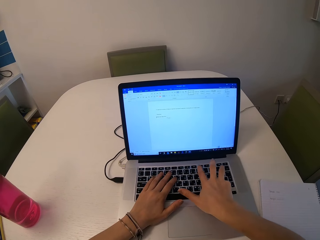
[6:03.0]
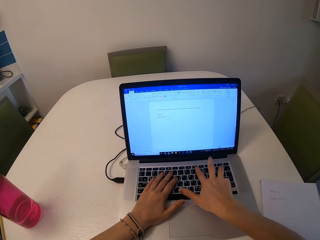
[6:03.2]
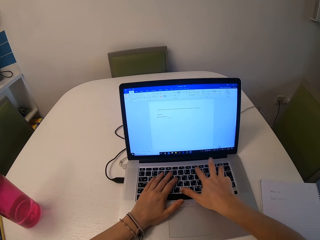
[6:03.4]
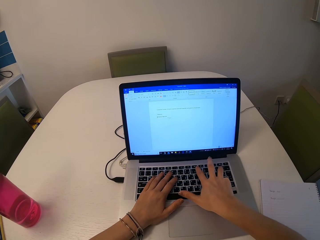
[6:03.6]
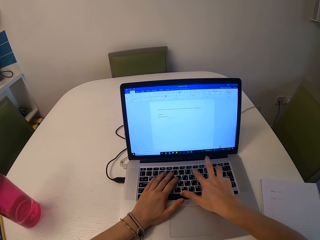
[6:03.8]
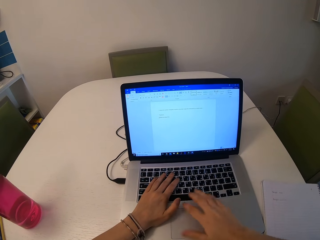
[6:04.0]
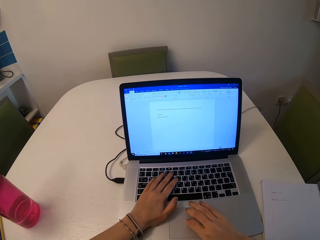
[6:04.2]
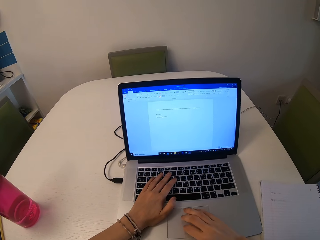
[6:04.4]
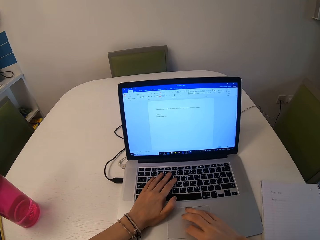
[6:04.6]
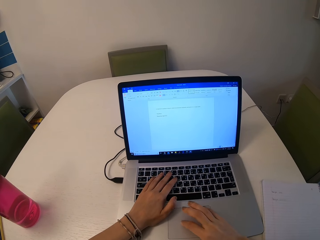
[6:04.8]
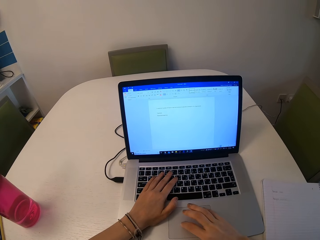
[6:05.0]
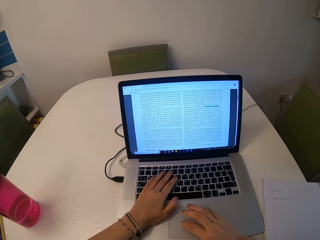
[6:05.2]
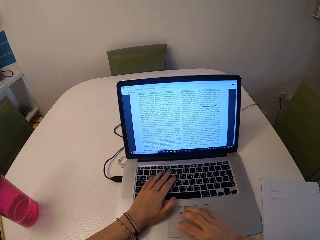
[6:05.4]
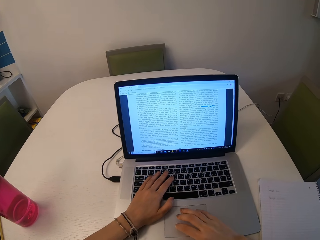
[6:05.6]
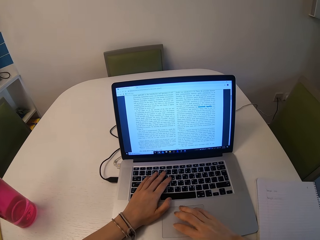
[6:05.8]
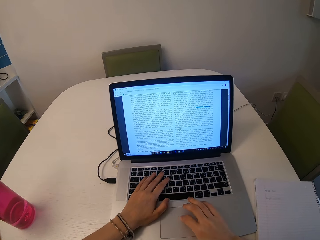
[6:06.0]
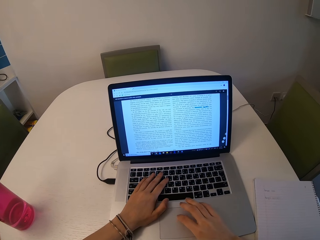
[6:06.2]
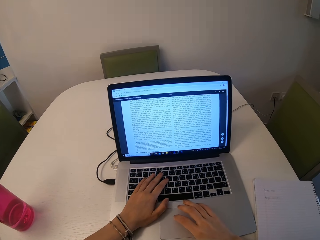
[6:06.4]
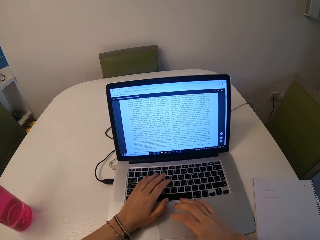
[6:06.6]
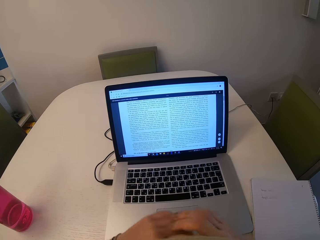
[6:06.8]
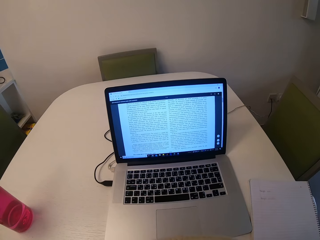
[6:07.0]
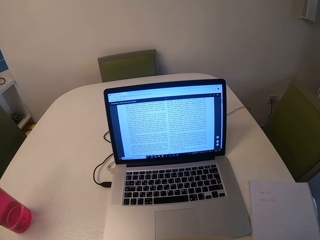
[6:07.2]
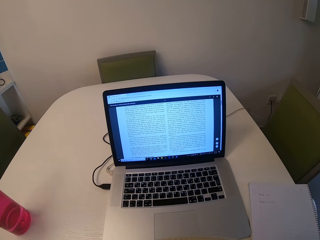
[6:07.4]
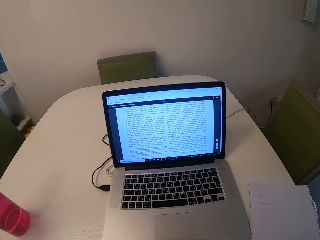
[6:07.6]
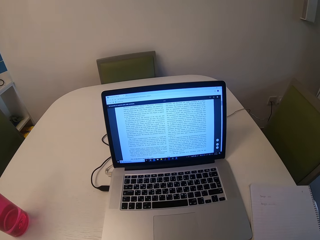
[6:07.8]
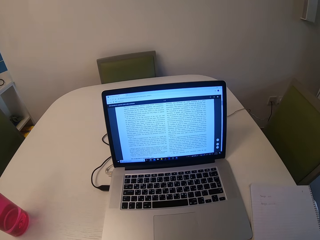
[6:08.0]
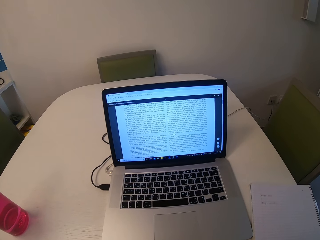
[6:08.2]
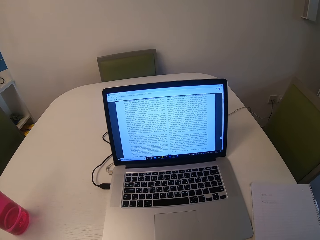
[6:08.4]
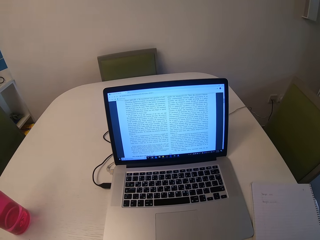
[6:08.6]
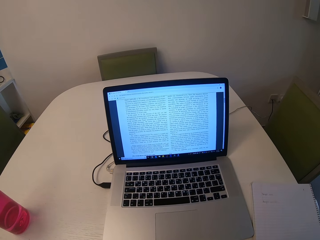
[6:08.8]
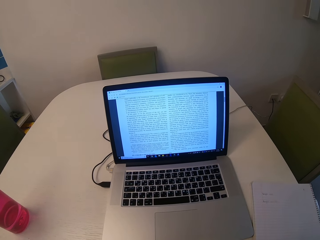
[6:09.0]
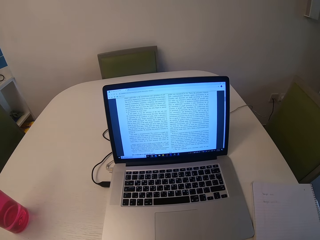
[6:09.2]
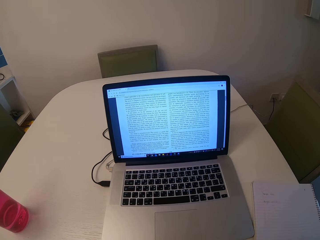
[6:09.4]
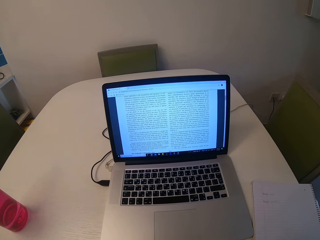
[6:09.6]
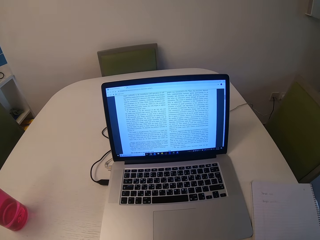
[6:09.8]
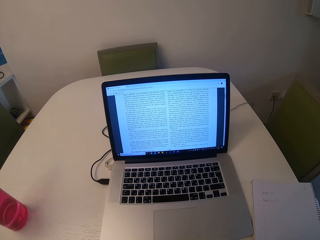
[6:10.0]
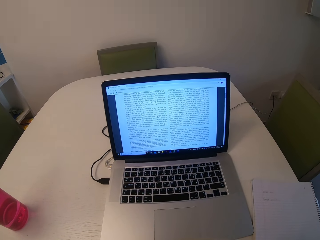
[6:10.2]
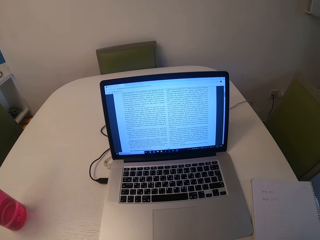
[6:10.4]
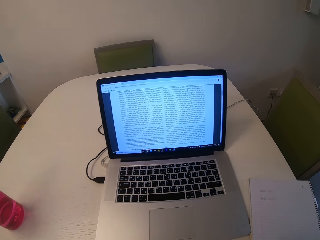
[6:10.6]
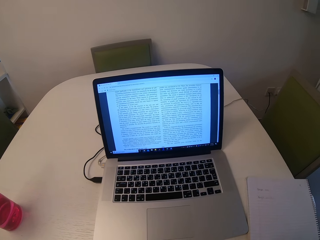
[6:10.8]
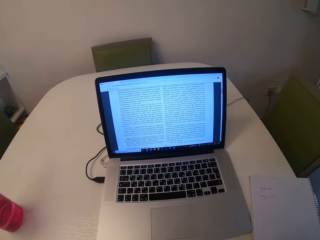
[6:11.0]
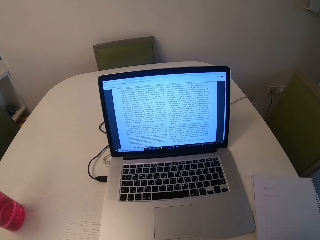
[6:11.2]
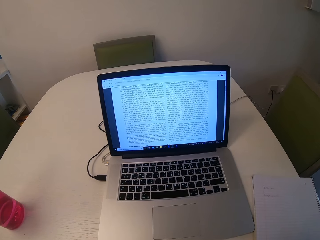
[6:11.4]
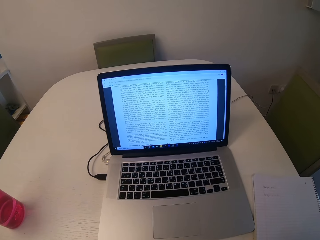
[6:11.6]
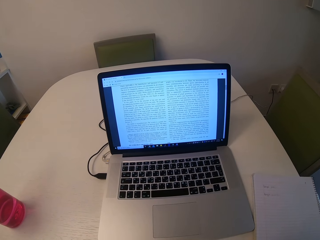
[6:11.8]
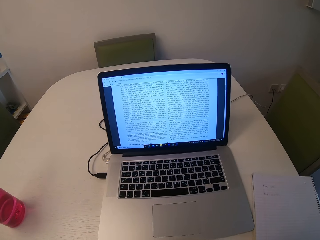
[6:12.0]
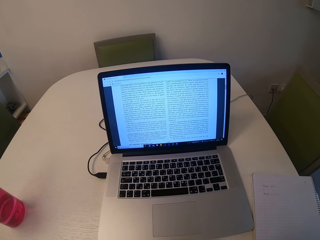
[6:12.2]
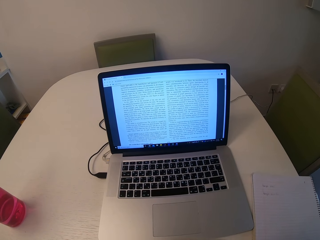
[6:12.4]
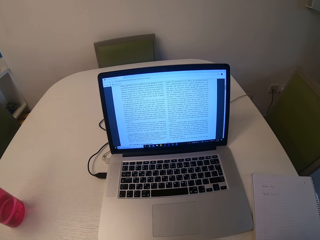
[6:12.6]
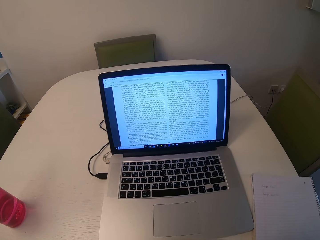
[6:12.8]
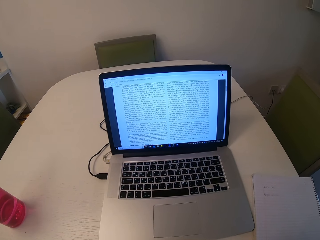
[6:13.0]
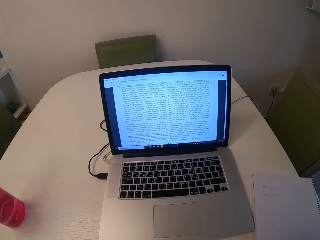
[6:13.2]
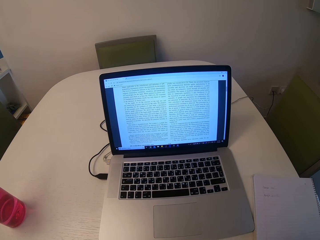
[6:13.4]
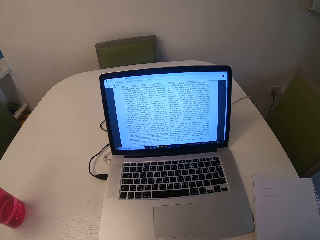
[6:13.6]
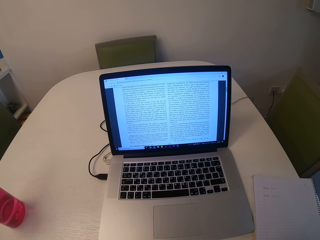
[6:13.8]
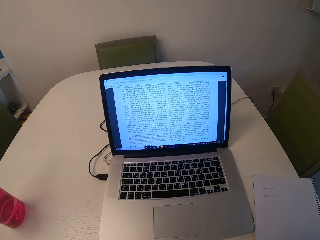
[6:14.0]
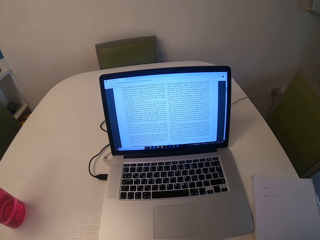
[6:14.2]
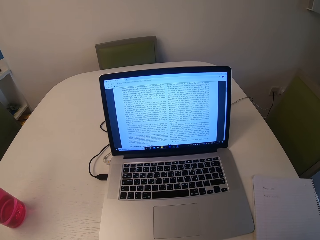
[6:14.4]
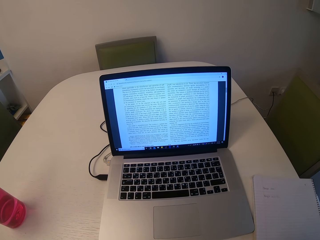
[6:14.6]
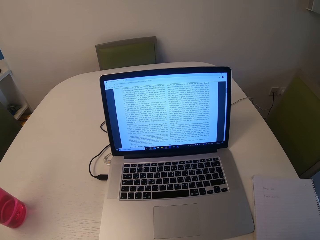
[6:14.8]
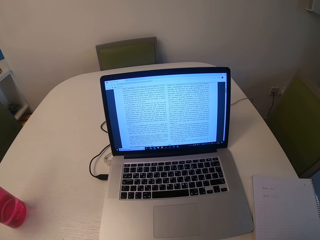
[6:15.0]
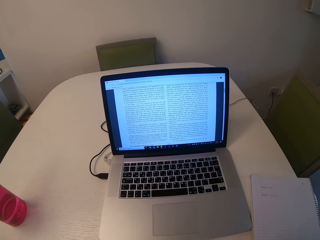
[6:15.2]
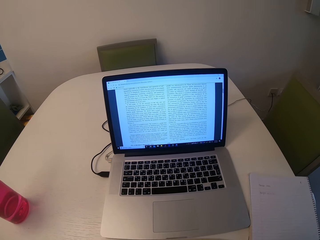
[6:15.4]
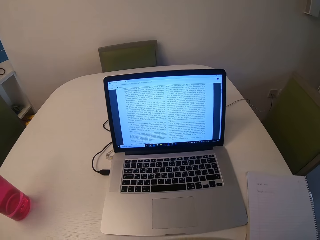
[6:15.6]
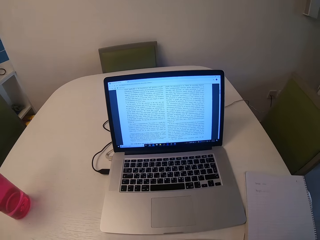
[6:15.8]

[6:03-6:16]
The camera wearer puts her hands away from the laptop. She reads through the document on the laptop.

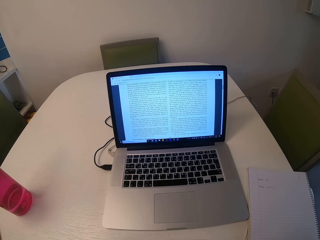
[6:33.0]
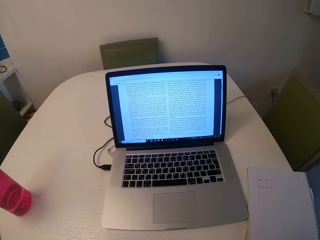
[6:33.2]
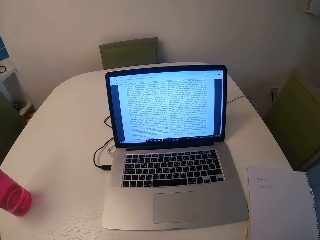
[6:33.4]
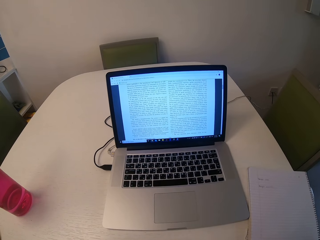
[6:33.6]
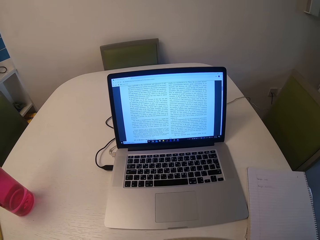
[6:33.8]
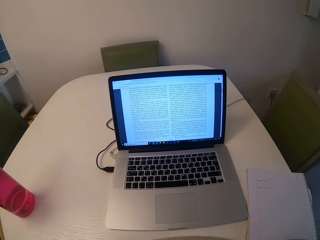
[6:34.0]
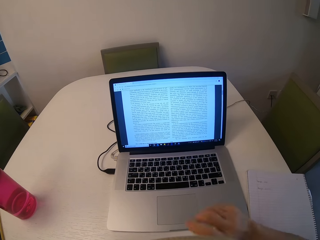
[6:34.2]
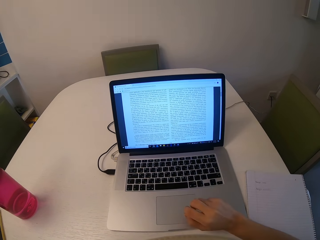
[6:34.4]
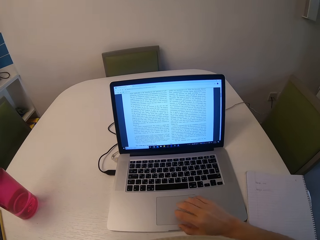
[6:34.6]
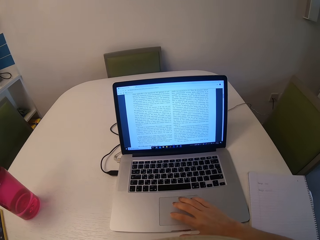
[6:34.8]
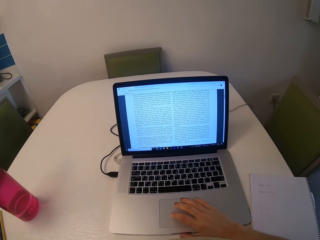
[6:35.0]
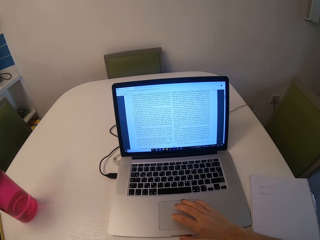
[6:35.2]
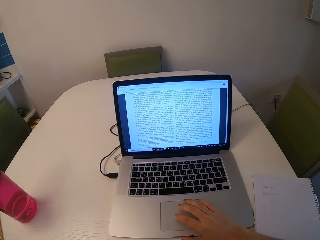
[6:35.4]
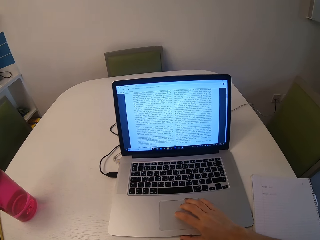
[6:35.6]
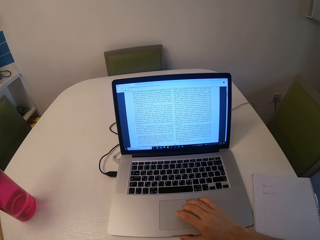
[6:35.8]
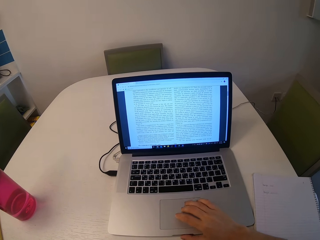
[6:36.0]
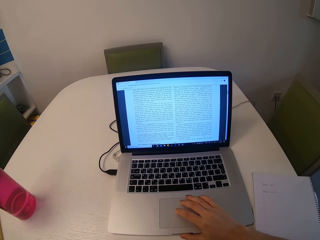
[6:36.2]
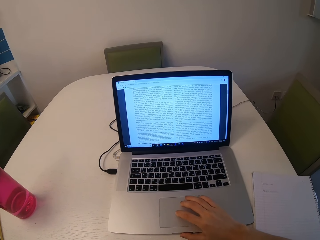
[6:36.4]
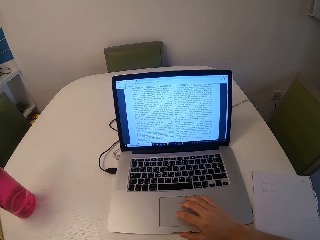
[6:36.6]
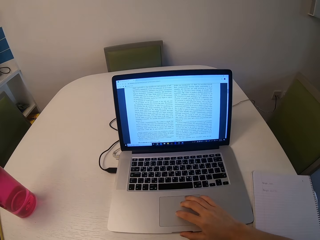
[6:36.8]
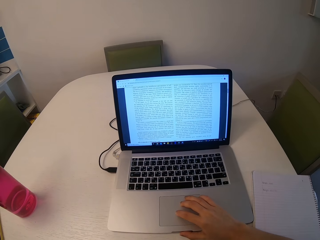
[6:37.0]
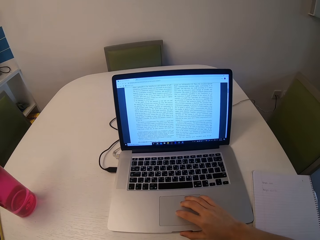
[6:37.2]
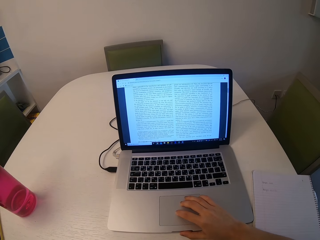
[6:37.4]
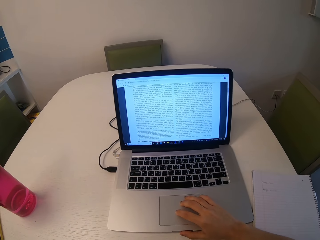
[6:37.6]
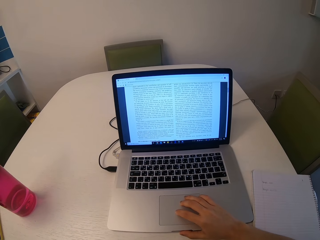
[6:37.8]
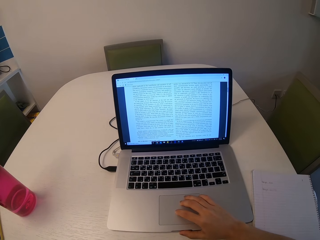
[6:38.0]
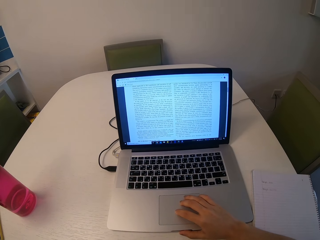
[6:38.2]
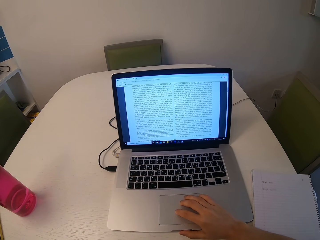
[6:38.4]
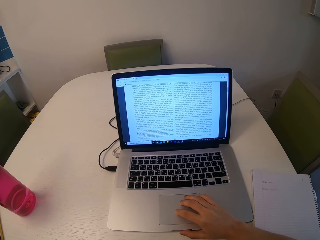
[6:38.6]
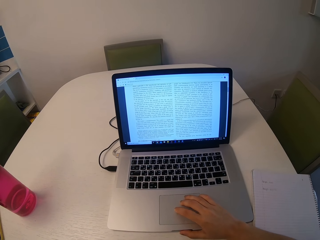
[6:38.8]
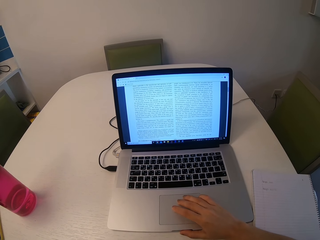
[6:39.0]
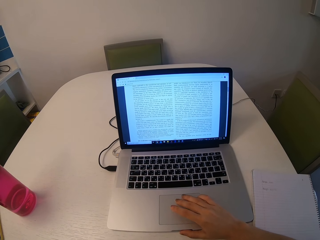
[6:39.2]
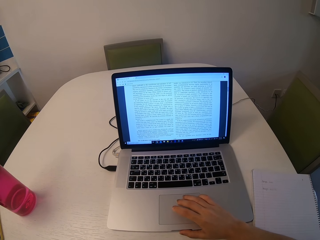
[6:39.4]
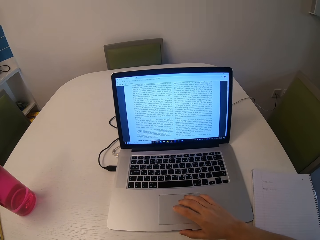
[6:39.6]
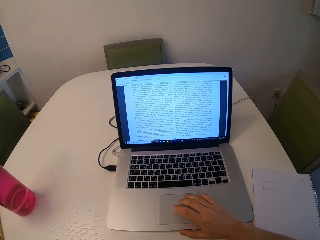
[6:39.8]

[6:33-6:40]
The camera wearer scrolls on the document on the laptop with her fingers.
